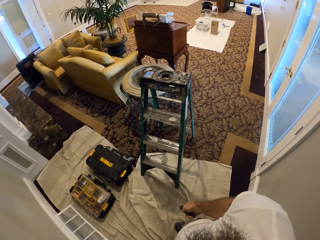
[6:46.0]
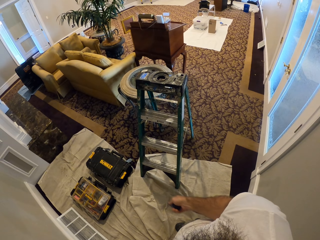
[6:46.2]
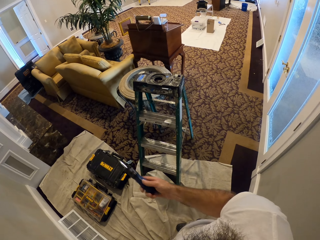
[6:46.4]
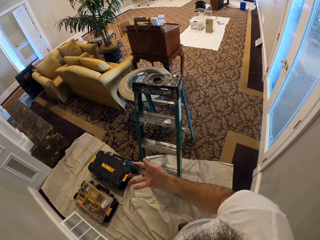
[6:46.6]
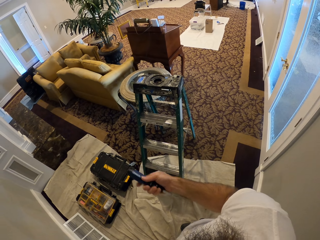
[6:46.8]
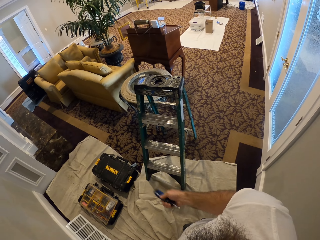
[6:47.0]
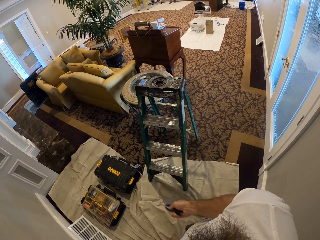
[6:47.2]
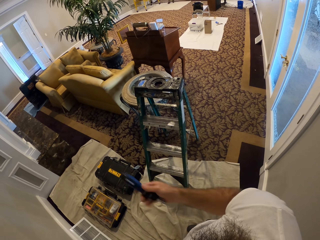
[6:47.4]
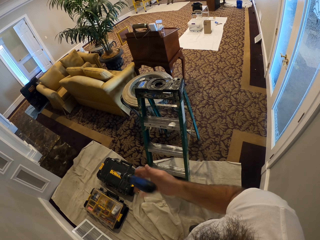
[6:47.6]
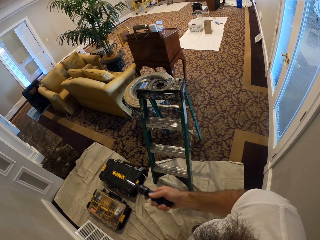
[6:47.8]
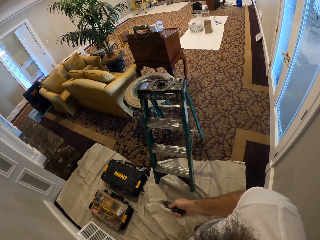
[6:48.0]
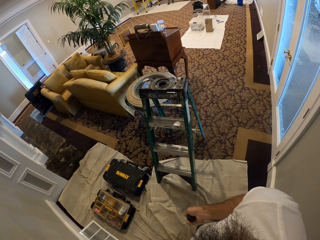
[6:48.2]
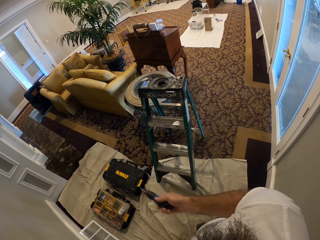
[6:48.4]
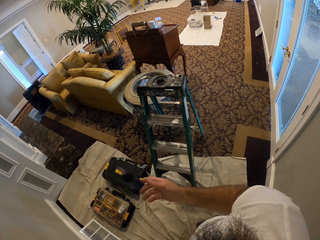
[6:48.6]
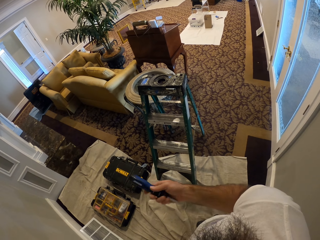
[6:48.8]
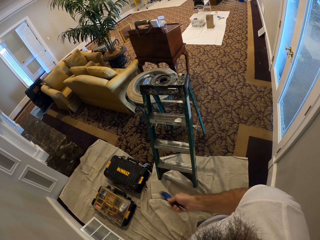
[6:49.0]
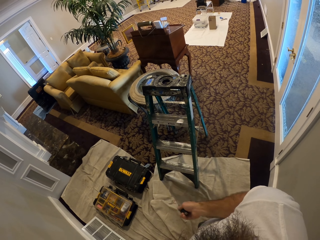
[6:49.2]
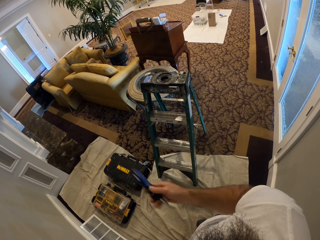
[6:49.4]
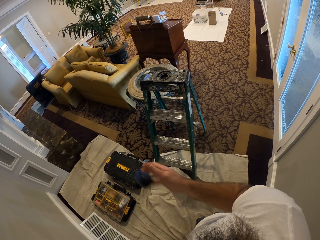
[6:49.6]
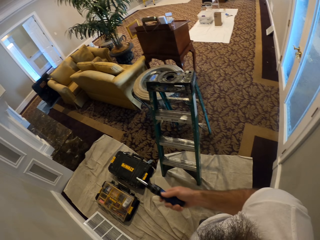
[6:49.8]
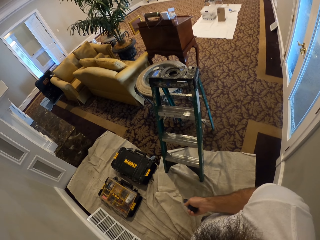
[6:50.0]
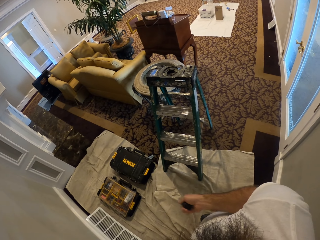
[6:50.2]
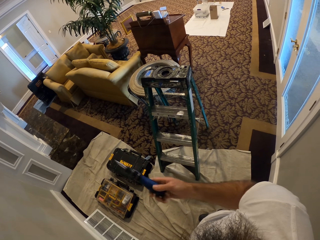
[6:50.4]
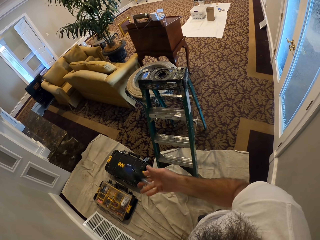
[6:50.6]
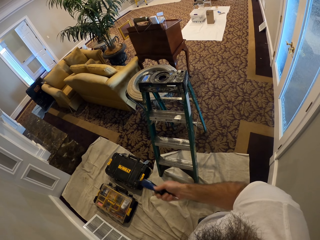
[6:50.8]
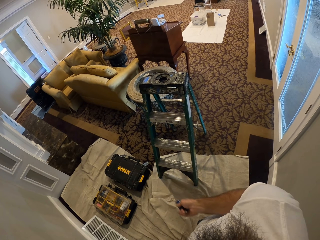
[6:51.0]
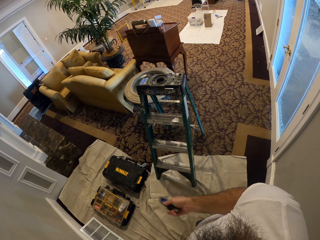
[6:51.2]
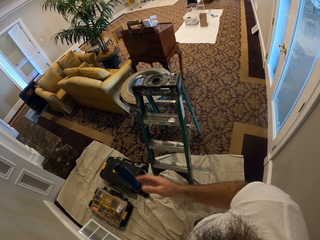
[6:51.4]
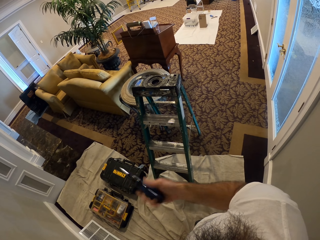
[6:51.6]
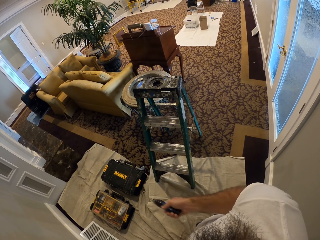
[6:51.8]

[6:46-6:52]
The camera wearer flips the screwdriver in his right hand.

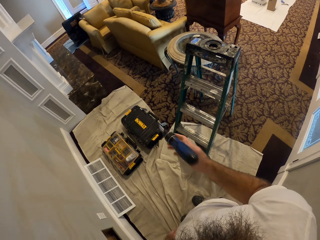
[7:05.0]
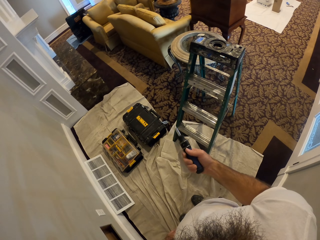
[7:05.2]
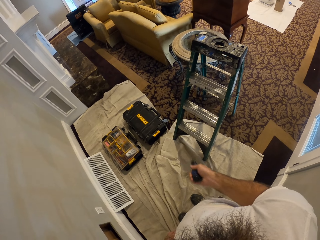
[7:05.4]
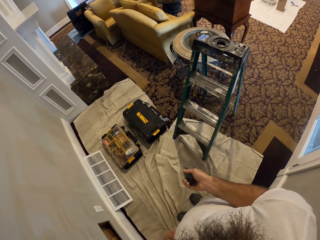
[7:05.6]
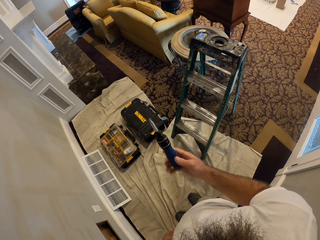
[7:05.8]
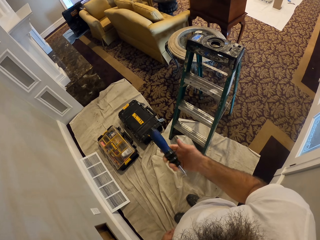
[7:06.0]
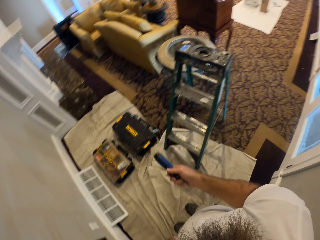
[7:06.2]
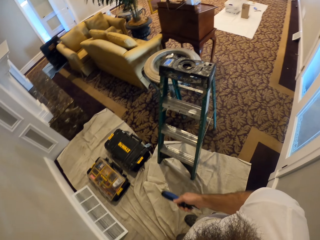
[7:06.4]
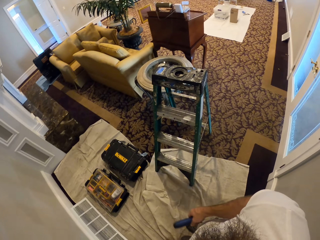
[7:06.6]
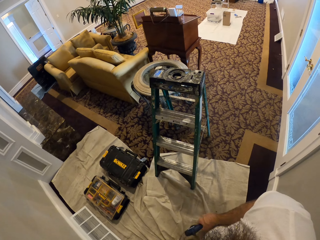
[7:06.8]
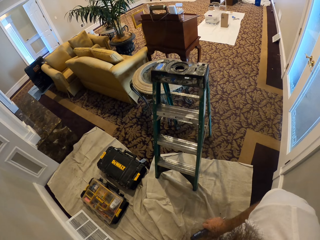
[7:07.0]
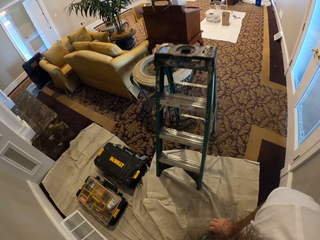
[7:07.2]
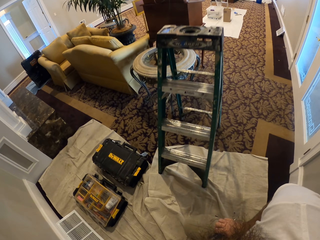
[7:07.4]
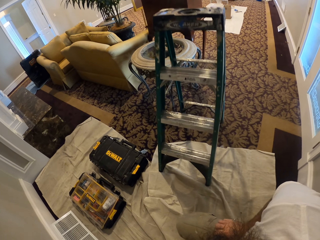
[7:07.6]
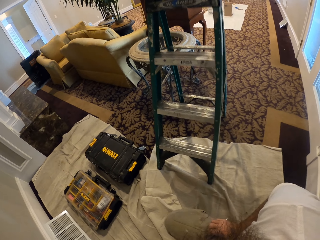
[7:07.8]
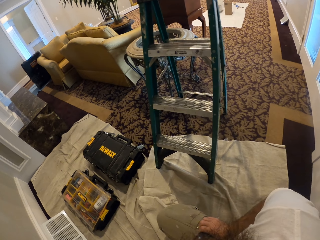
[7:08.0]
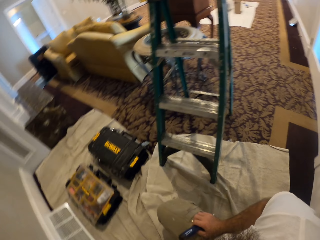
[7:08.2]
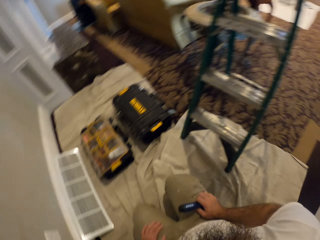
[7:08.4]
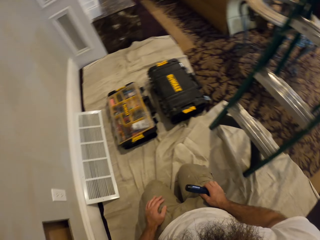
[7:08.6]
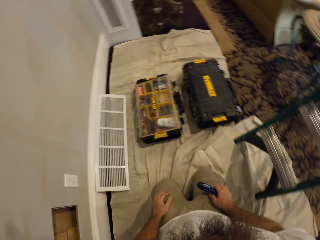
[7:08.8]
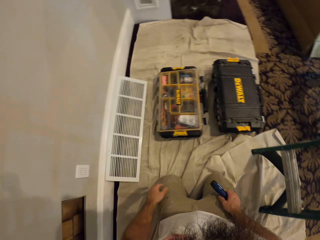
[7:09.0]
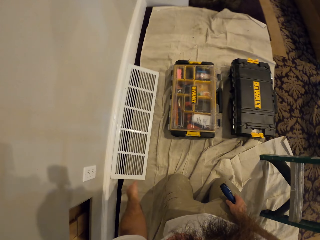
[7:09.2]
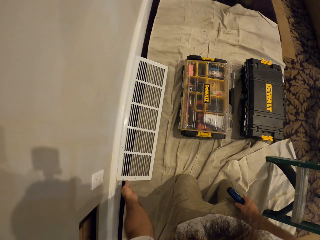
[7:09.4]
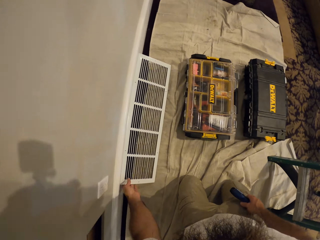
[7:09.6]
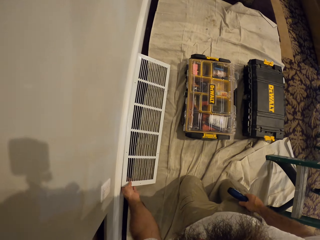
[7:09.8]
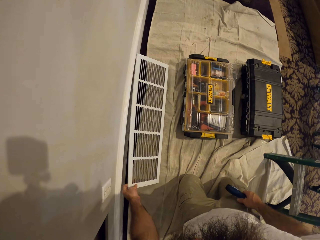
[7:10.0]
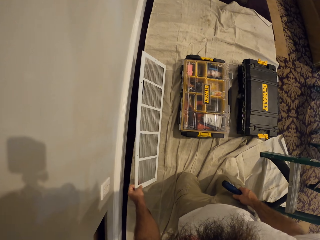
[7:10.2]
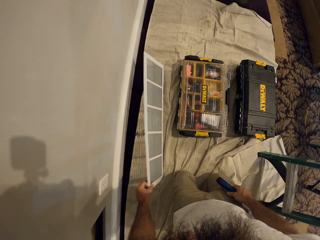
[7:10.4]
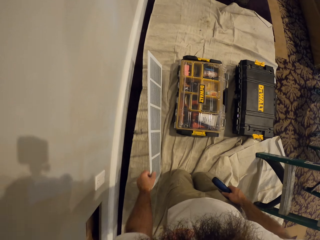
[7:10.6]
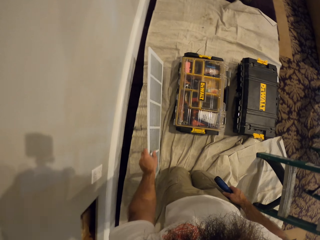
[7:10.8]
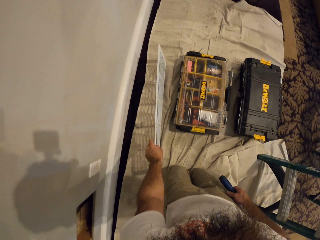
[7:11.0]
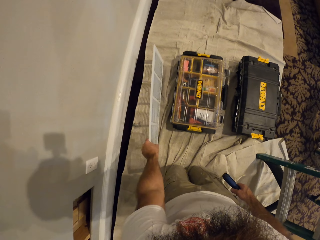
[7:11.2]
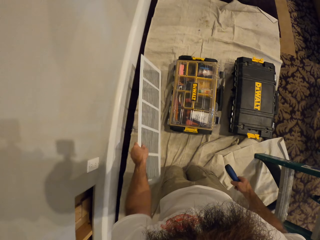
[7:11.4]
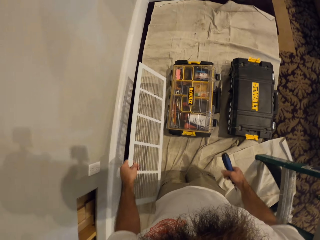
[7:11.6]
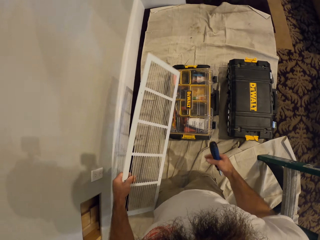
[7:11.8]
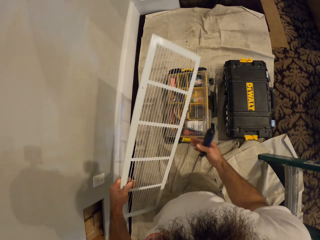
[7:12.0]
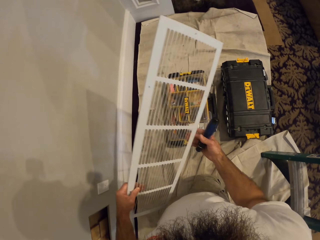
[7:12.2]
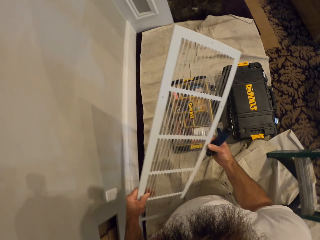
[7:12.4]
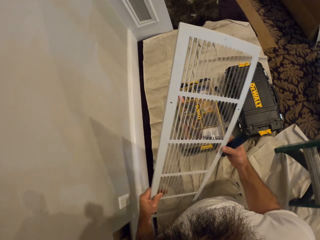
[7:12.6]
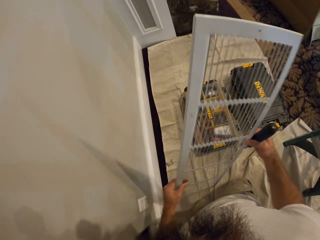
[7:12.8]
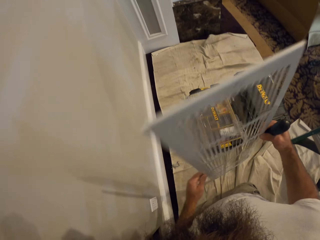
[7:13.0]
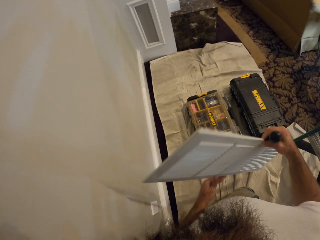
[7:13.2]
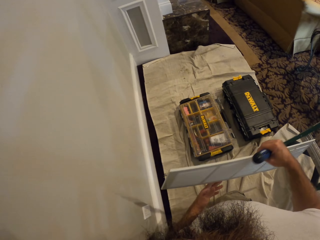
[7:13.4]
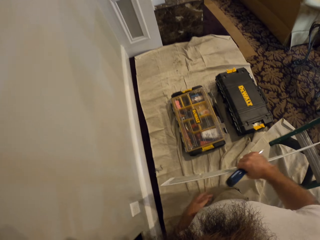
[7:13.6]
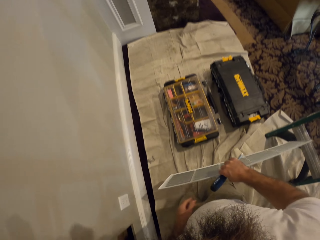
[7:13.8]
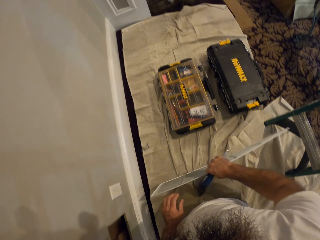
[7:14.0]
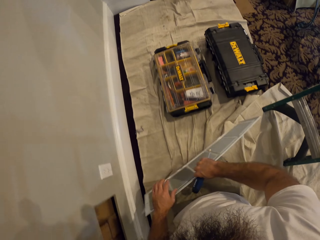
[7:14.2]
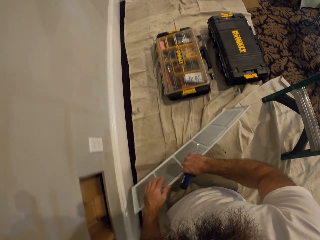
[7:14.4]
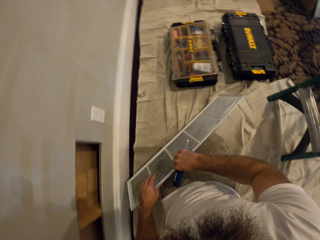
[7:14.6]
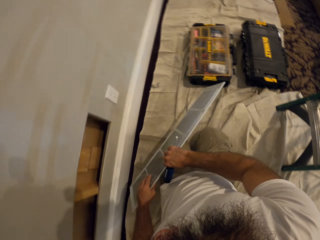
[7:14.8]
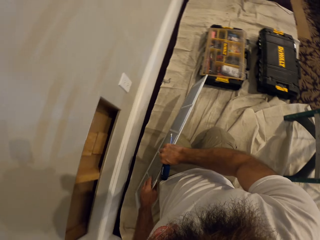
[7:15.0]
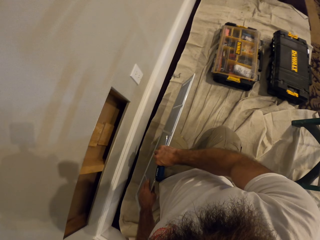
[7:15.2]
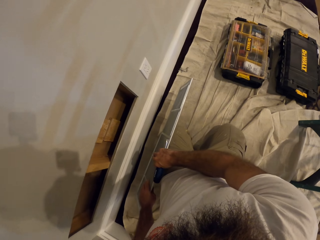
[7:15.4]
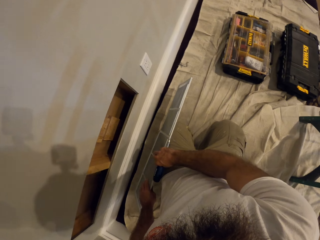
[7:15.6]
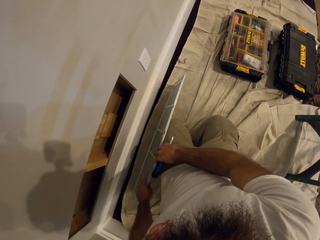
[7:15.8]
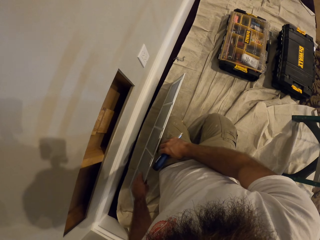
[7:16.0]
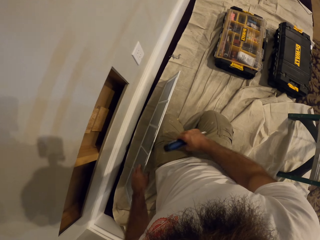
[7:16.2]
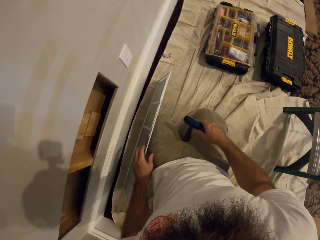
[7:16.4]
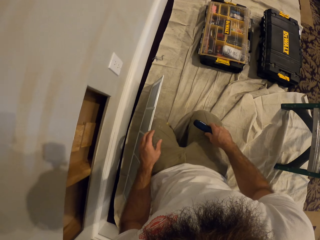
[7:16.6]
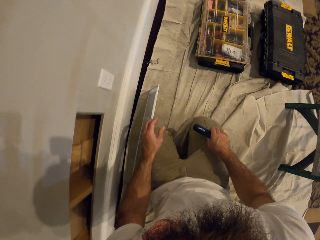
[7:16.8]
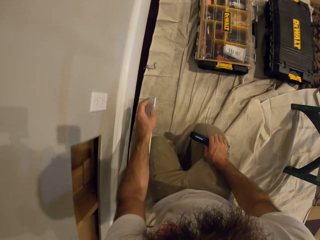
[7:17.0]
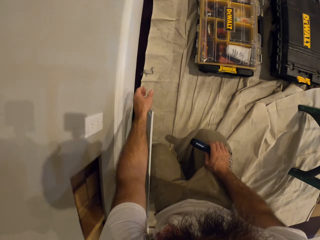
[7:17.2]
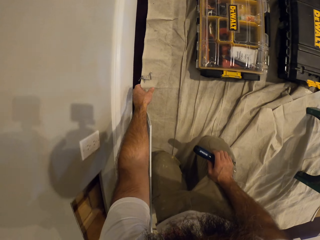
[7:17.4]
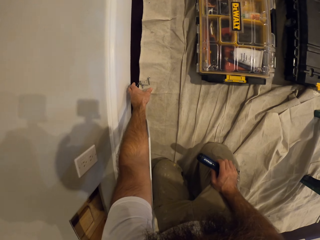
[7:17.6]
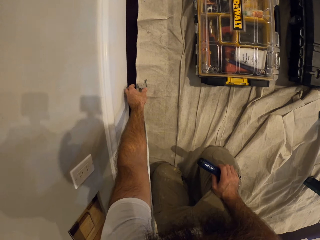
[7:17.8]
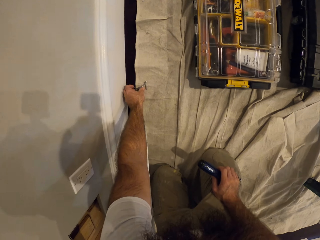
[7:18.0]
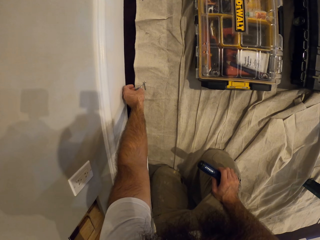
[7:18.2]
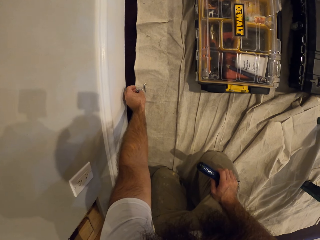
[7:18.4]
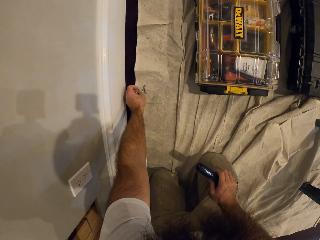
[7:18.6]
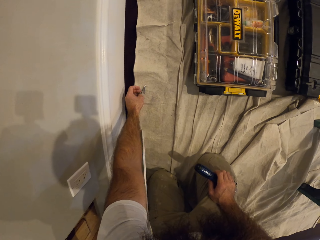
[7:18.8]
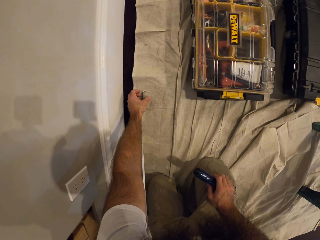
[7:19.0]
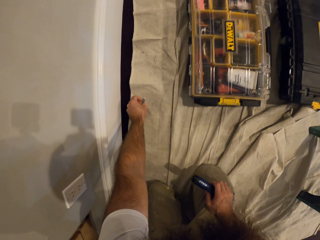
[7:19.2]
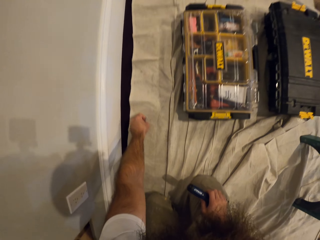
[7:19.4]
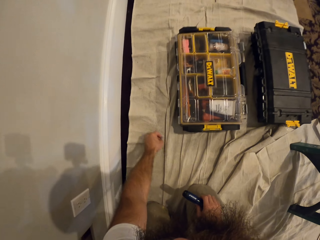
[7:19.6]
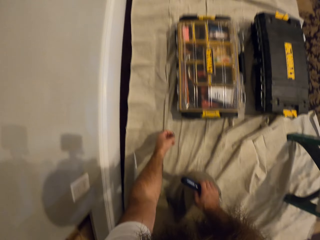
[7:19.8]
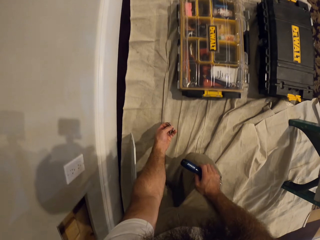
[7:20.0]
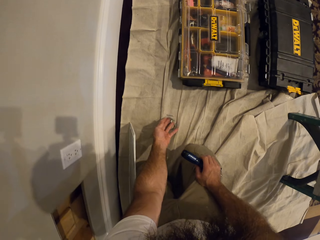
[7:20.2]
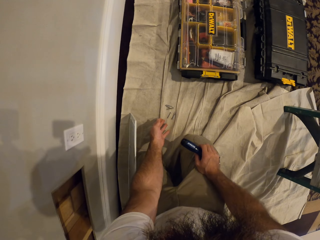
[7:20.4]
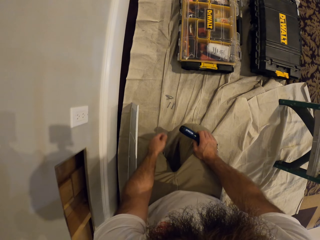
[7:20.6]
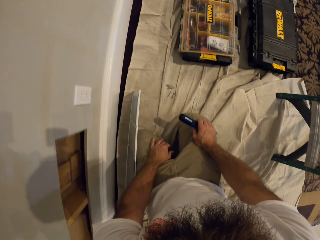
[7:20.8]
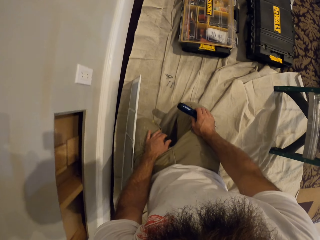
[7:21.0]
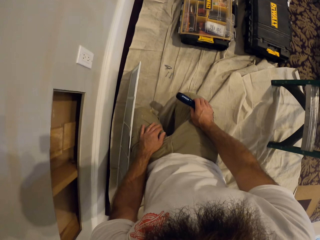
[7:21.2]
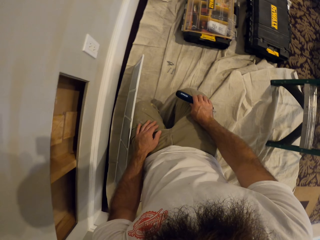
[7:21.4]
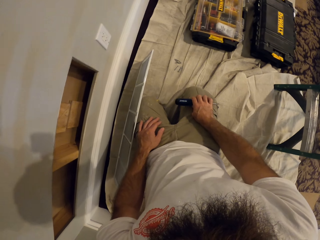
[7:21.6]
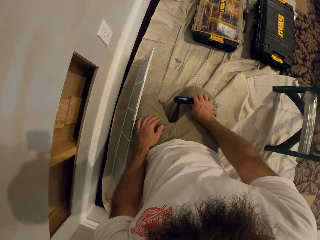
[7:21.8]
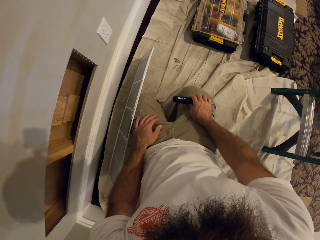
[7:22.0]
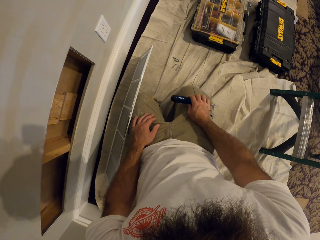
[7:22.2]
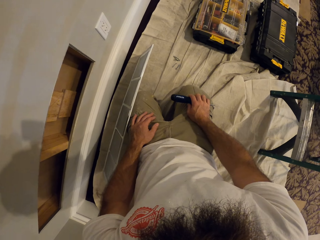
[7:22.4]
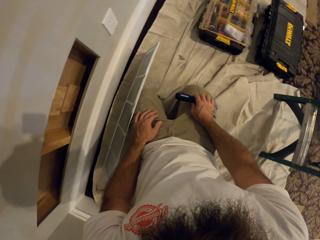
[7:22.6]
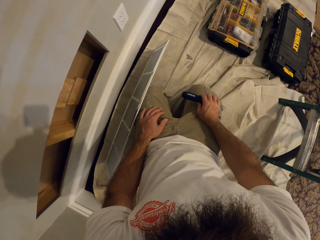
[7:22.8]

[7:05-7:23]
The camera wearer bends down. He kneels on the floor with both knees. He picks up an air vent cover from the floor with his left hand. He turns over the air vent cover with both hands. He drops the air vent cover on the floor with both hands. He picks up screws from the floor with his left hand. He moves the screws. He drops the screws on the floor with his left hand.
